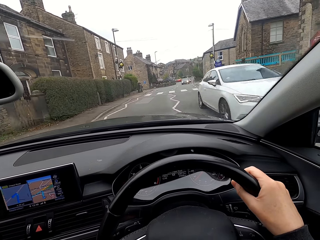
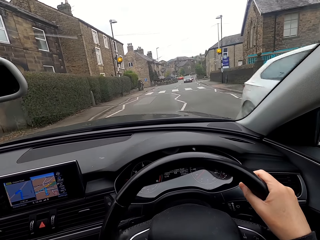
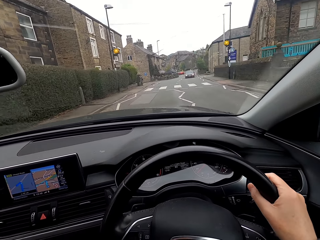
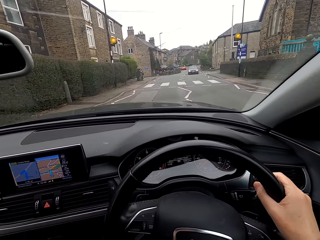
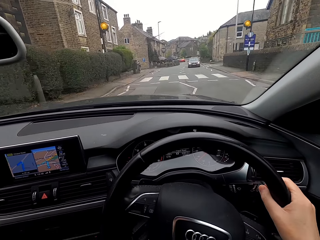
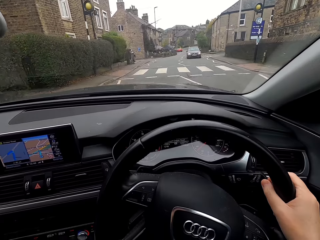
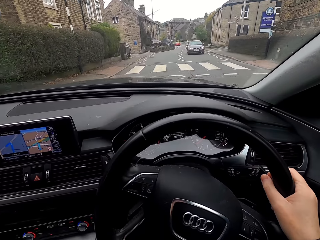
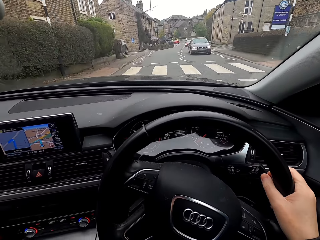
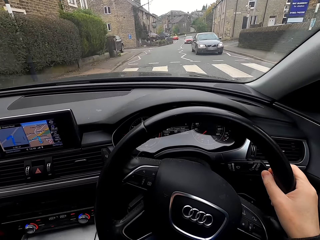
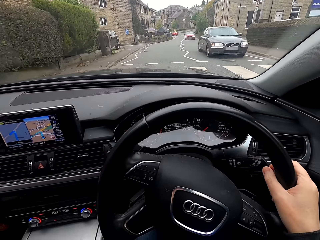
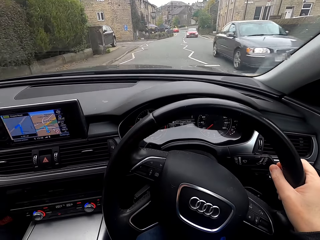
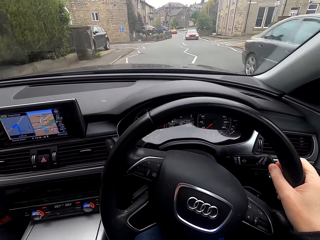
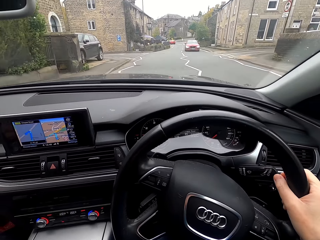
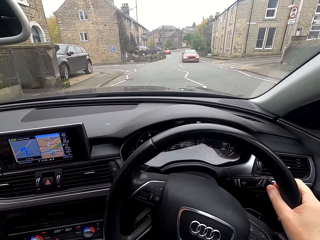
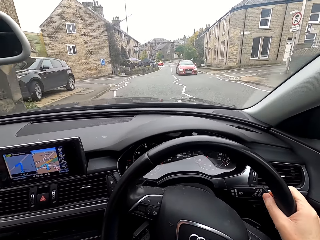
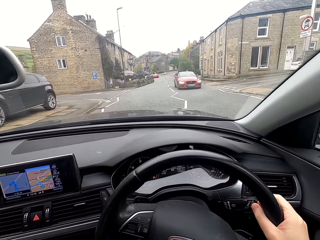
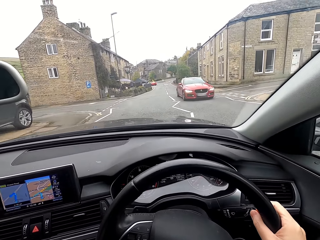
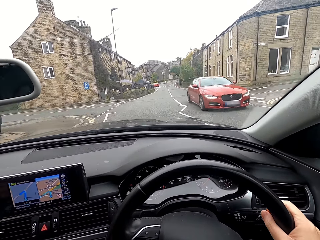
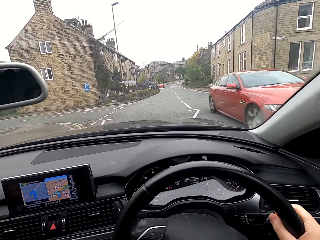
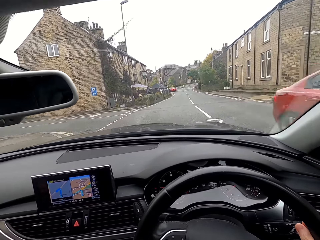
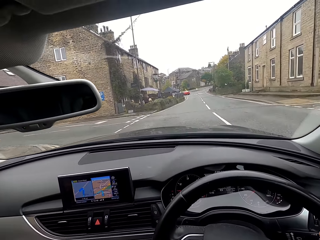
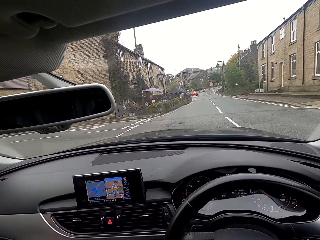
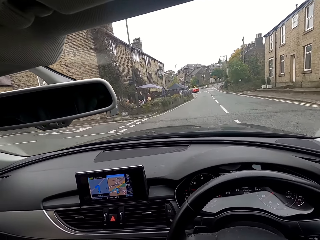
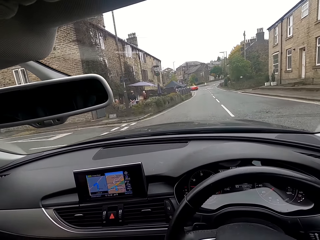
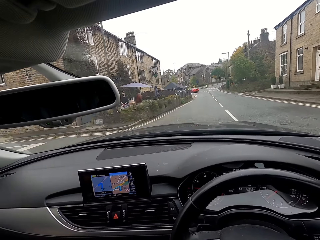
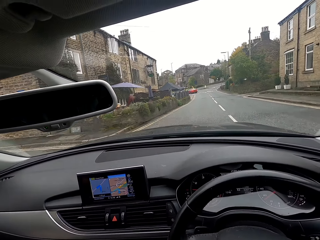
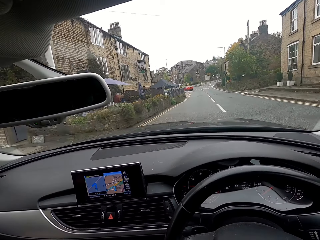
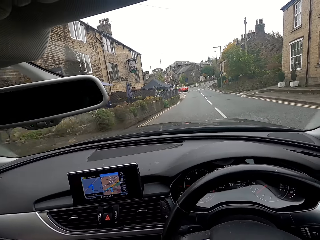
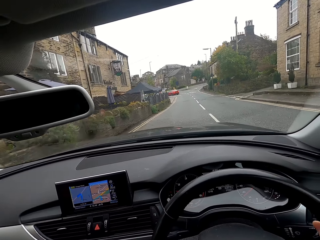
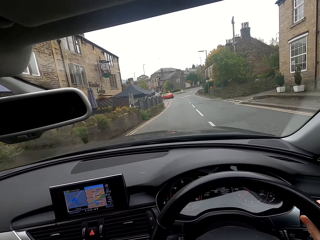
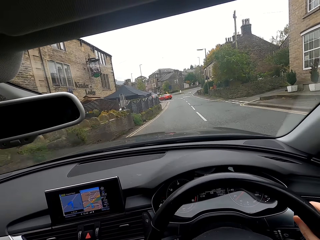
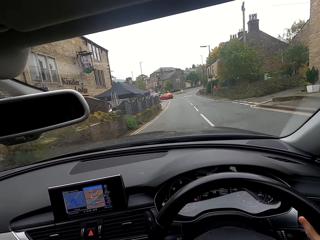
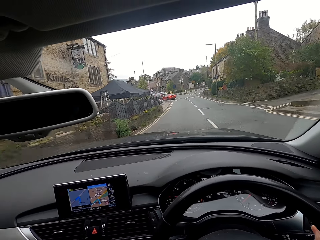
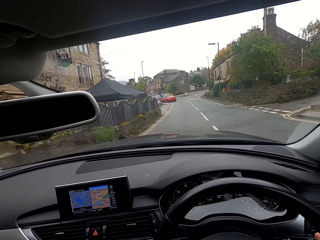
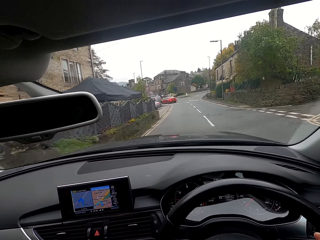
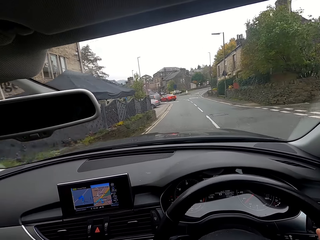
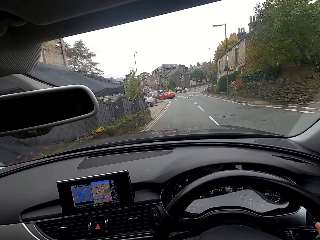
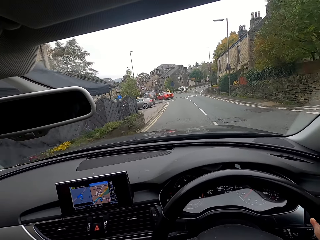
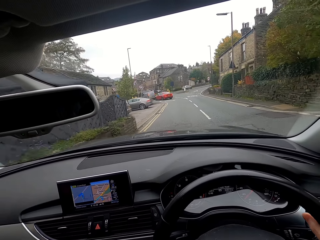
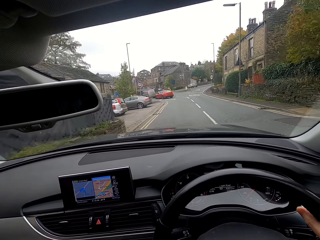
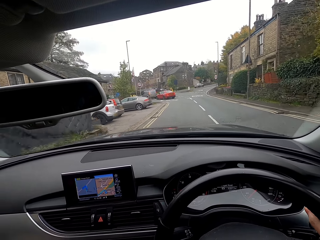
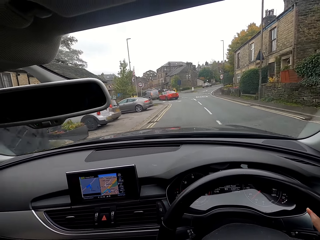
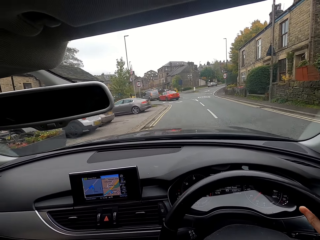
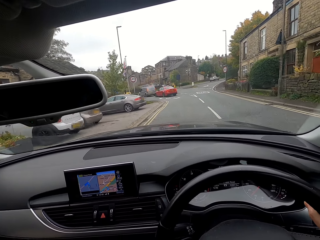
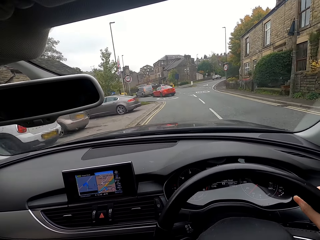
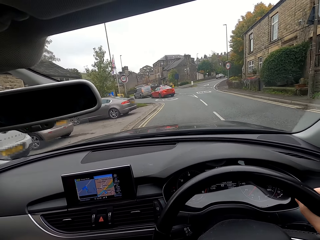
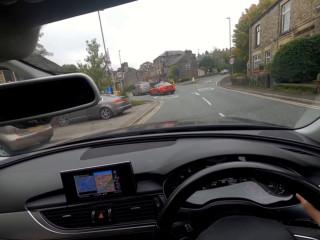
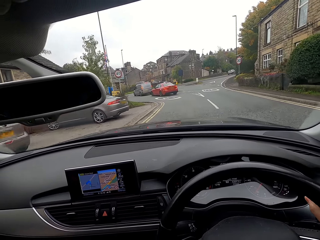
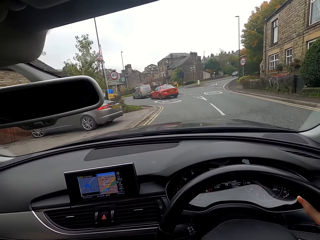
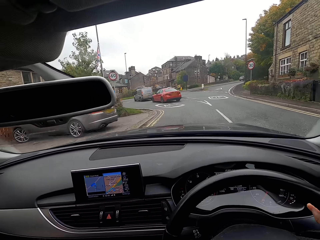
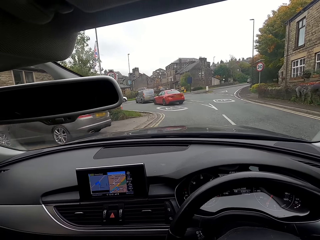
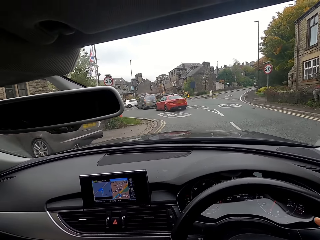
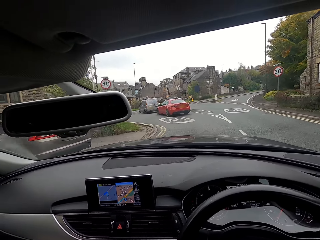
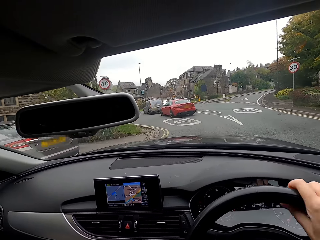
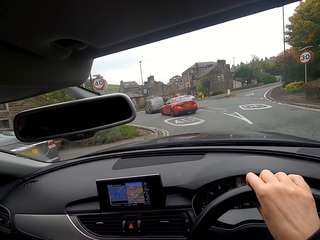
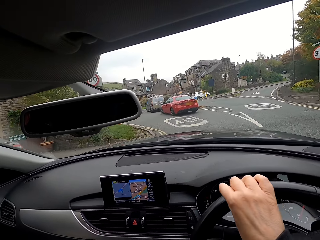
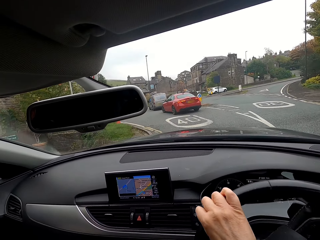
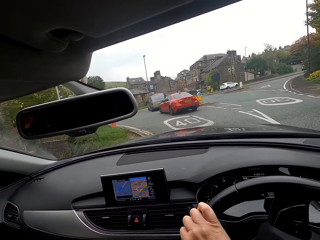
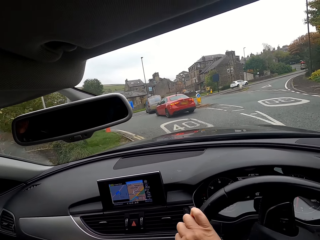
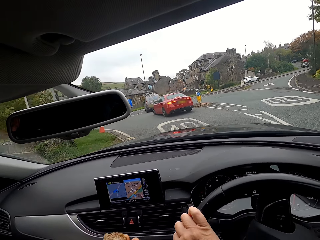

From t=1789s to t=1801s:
The camera wearer interacts with the man.

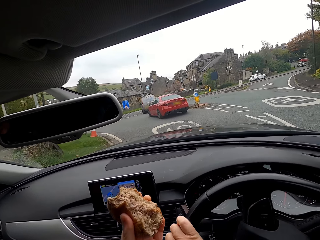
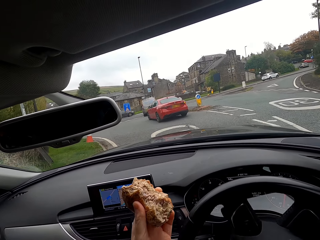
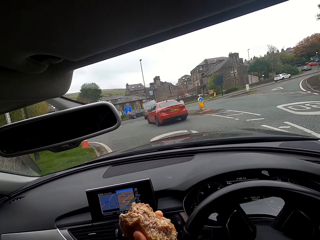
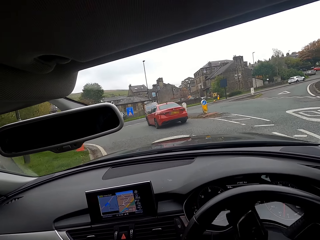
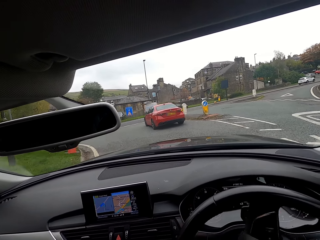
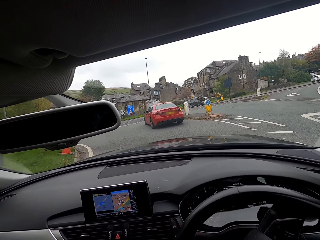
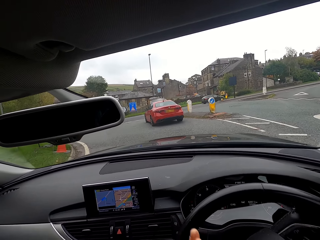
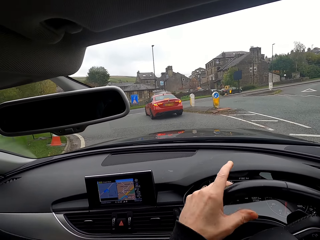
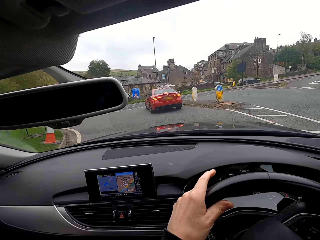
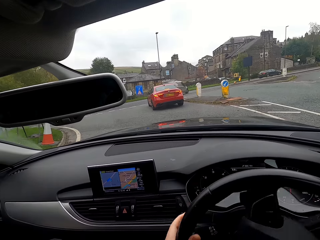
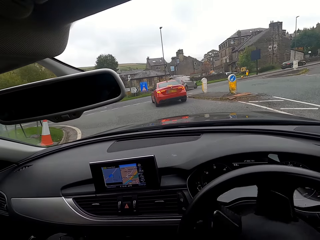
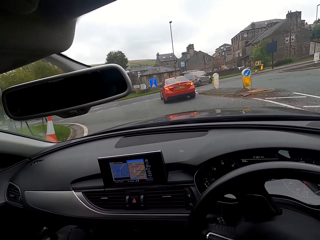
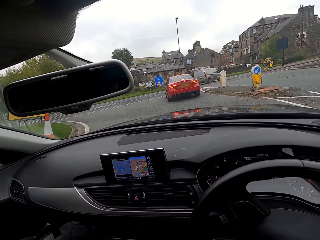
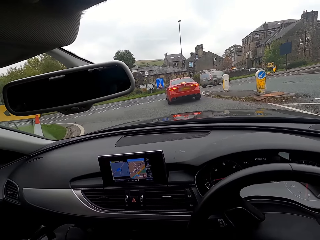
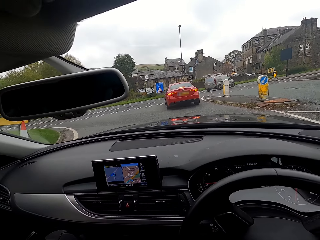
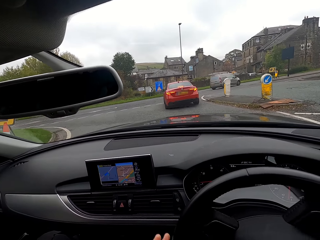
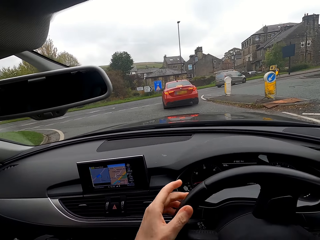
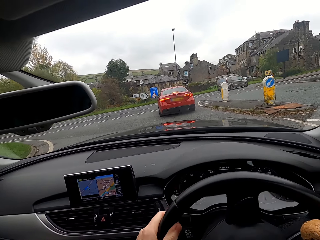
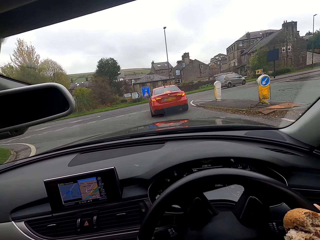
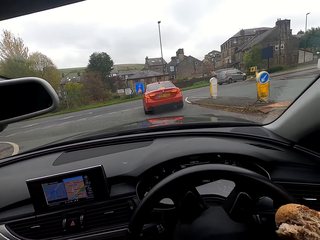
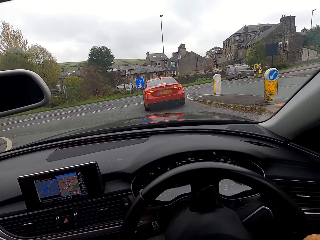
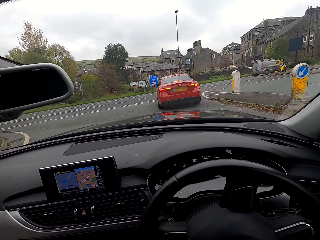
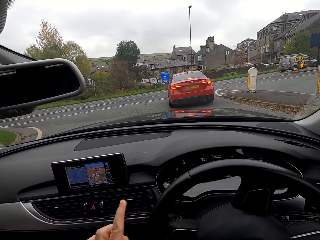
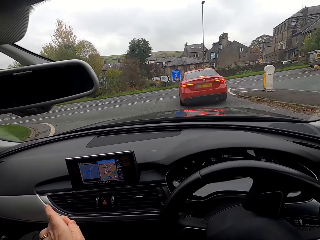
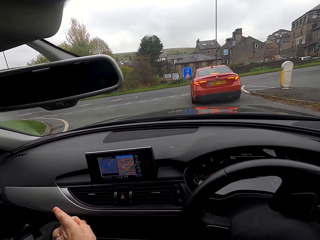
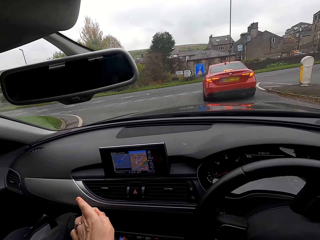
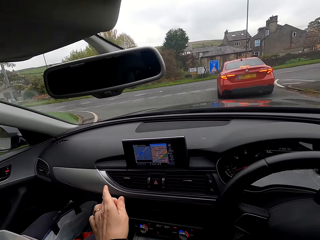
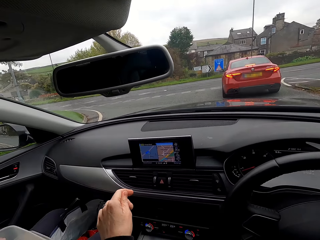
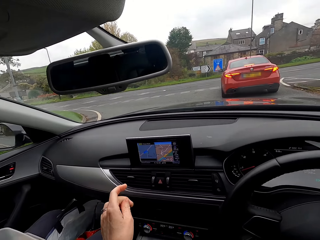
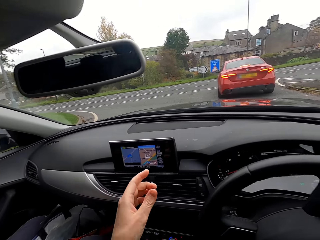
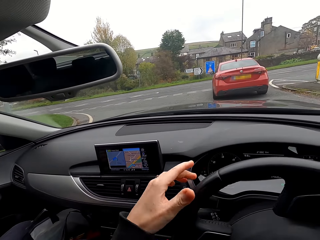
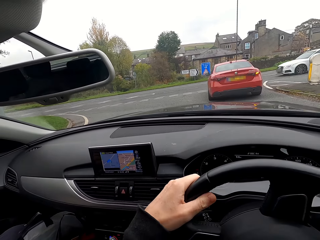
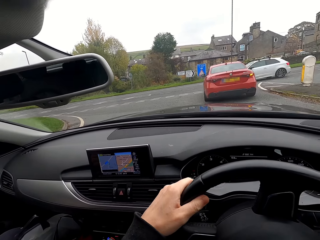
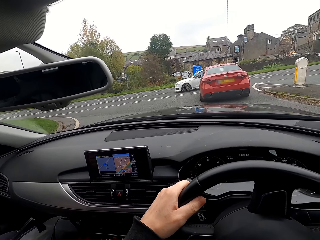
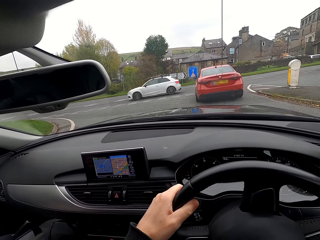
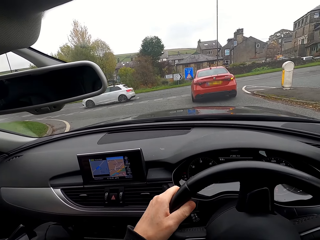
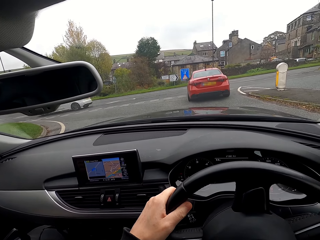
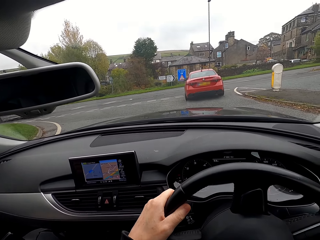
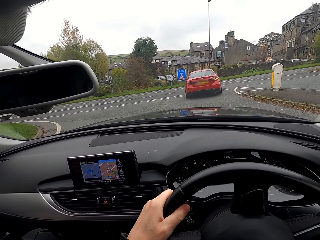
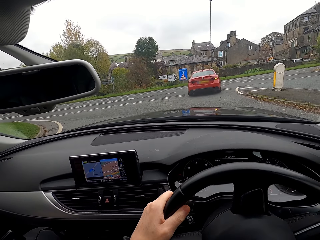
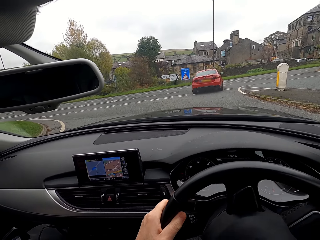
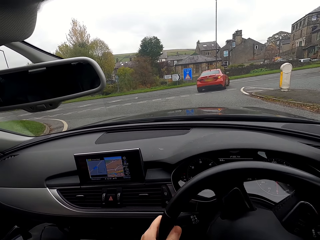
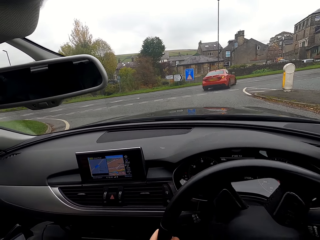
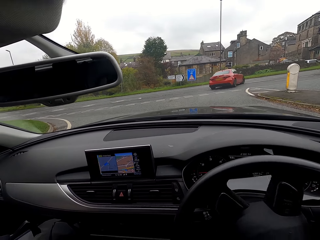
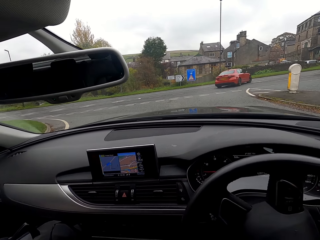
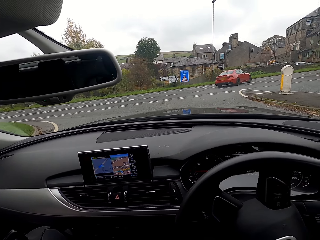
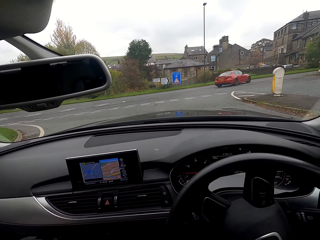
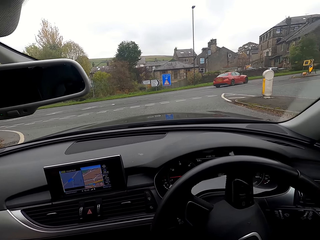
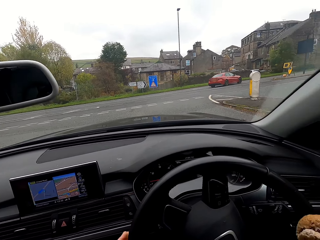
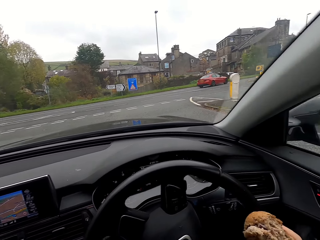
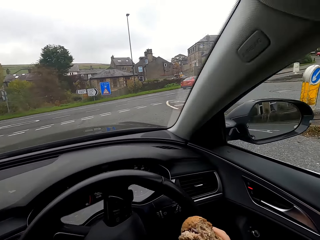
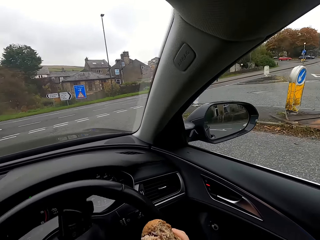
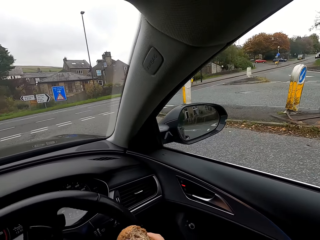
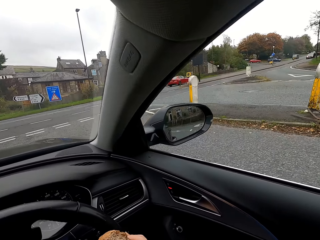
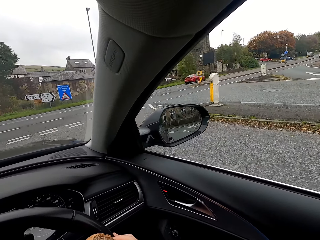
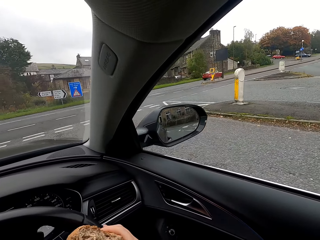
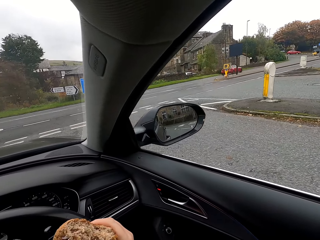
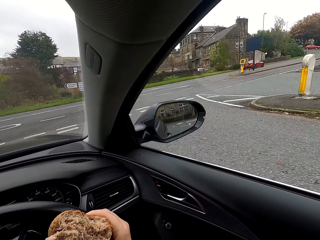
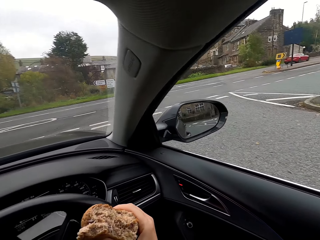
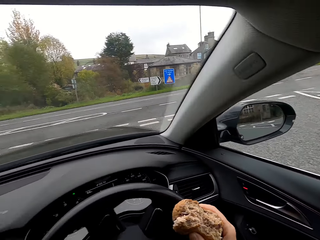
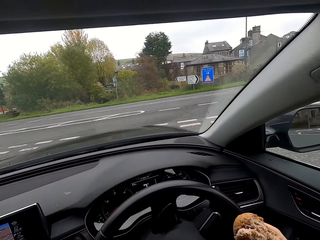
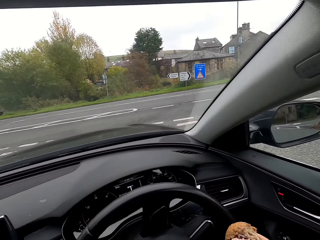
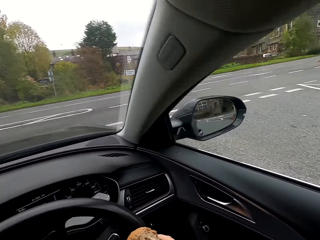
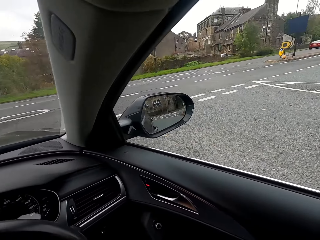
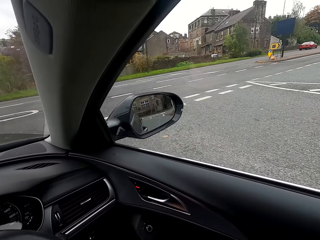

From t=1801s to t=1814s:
The camera wearer interacts with the man. They stop driving. They look around.
